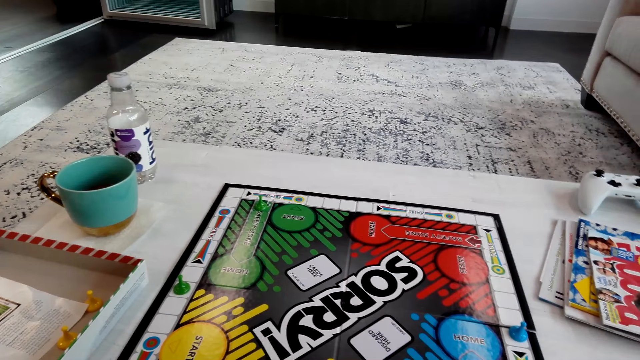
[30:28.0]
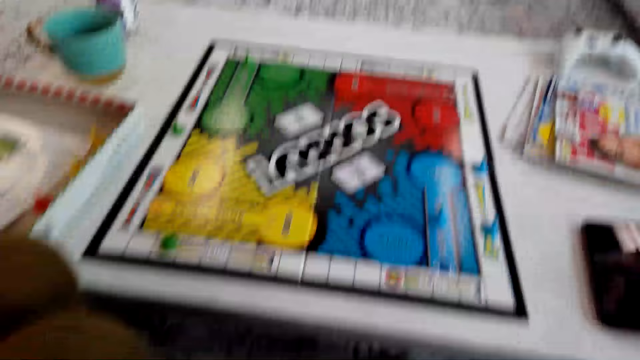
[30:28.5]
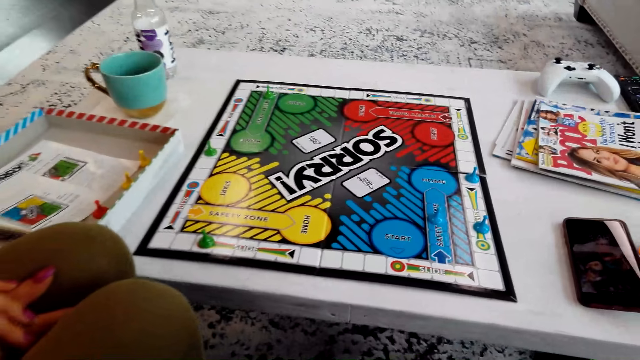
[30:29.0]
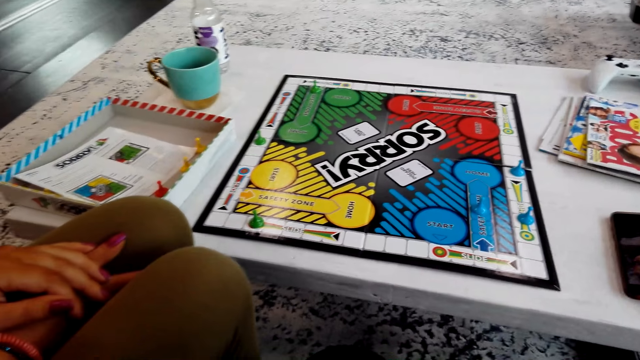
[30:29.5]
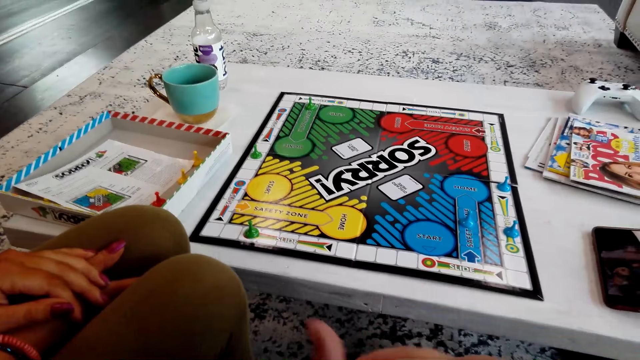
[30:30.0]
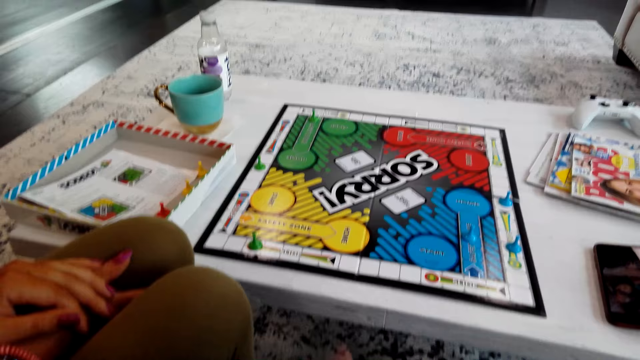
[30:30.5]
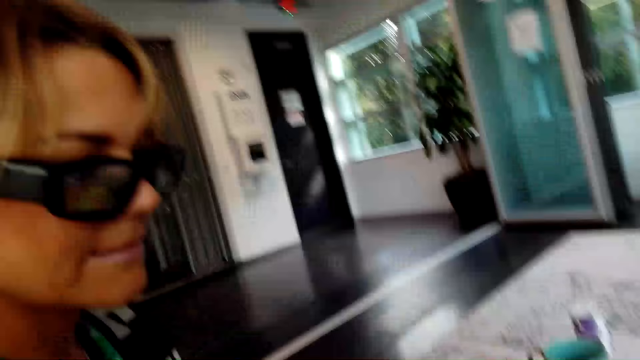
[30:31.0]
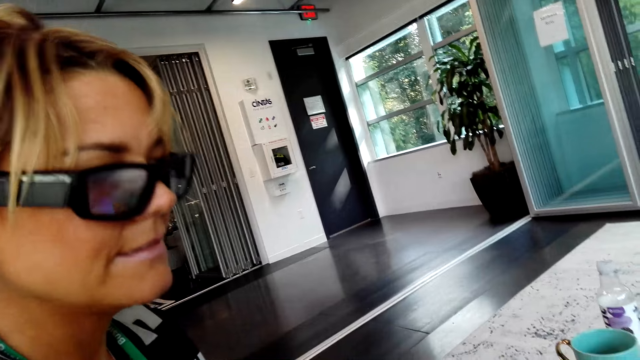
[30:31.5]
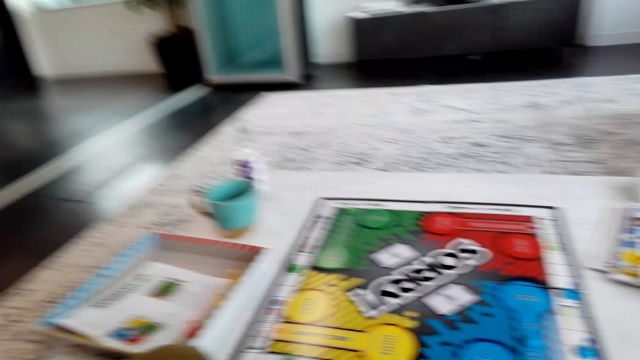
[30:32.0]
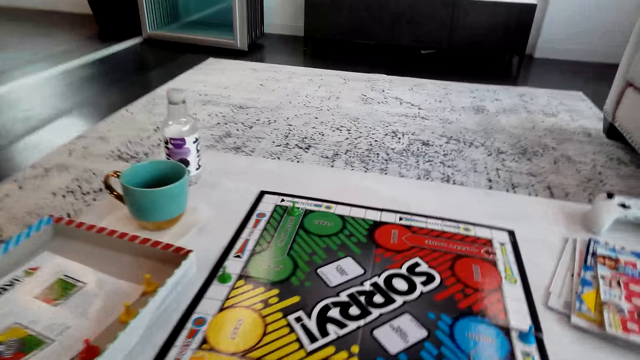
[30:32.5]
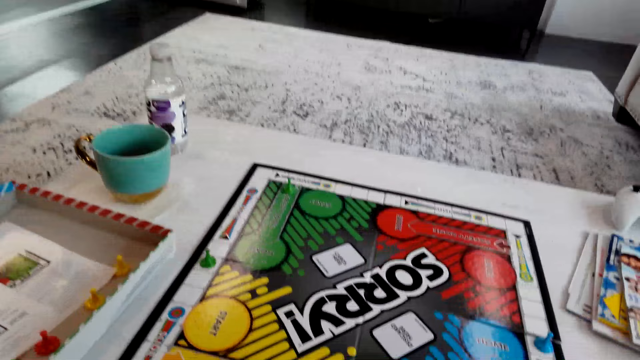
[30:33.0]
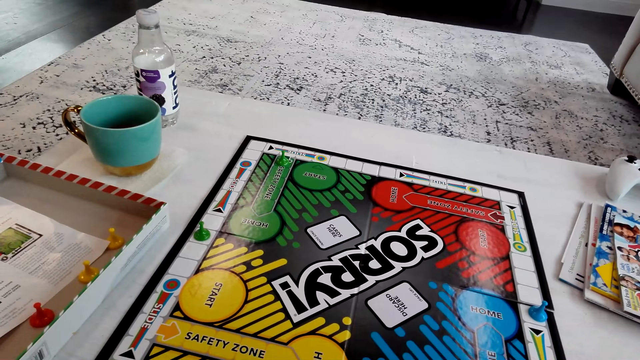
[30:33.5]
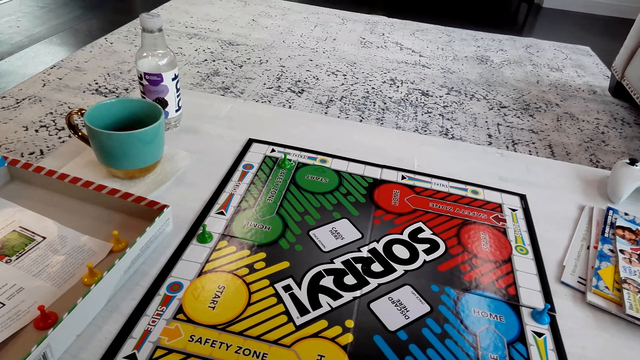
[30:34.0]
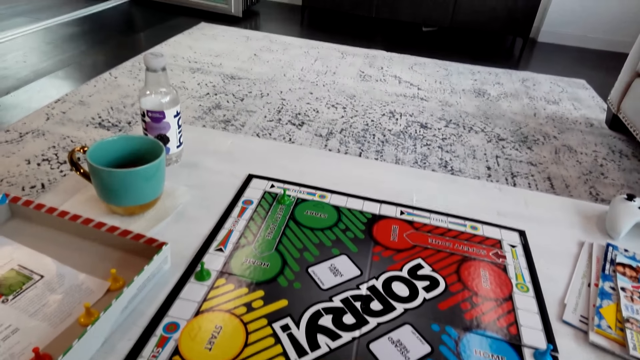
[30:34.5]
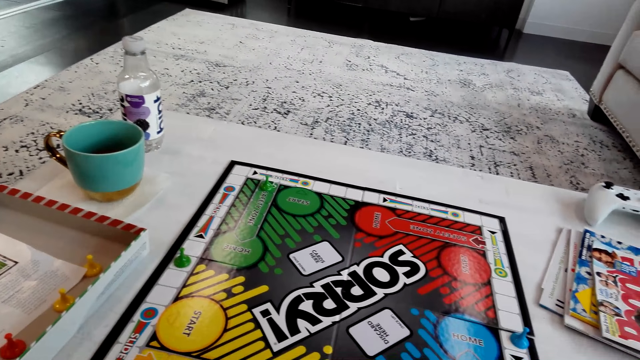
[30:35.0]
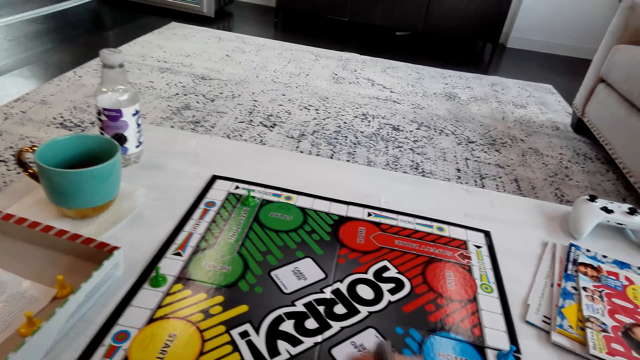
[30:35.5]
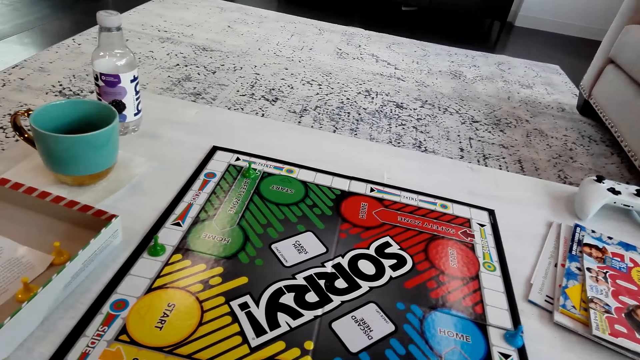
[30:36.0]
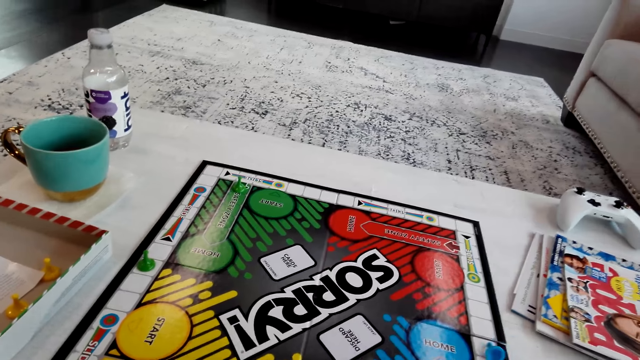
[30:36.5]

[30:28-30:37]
The camera wearer arranges the cards. They interact with a lady.

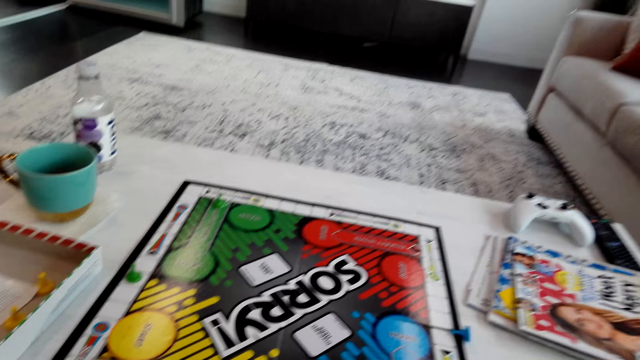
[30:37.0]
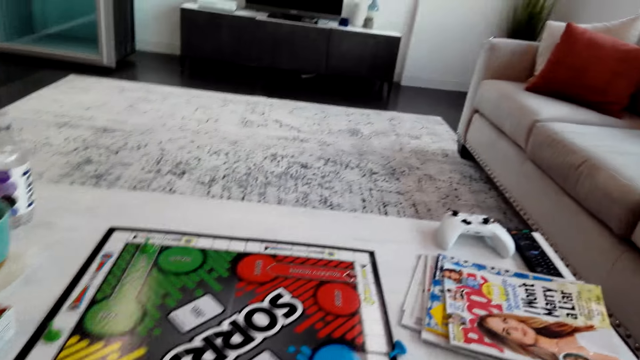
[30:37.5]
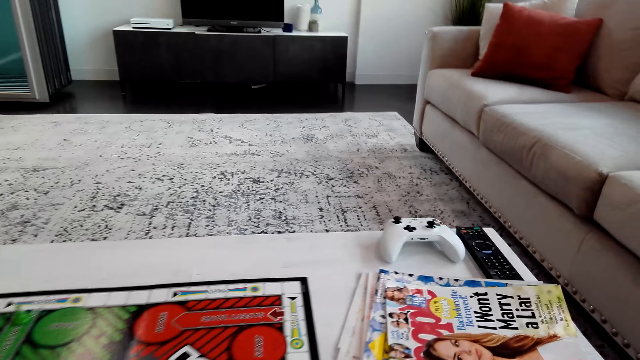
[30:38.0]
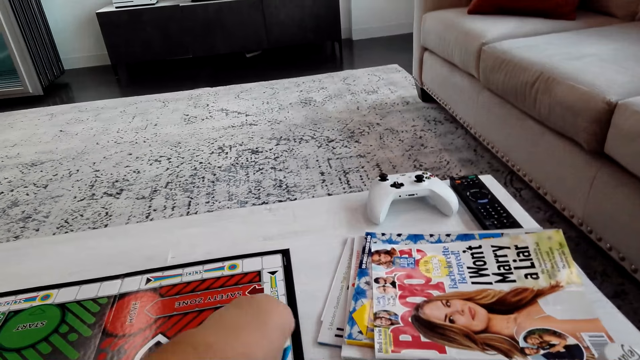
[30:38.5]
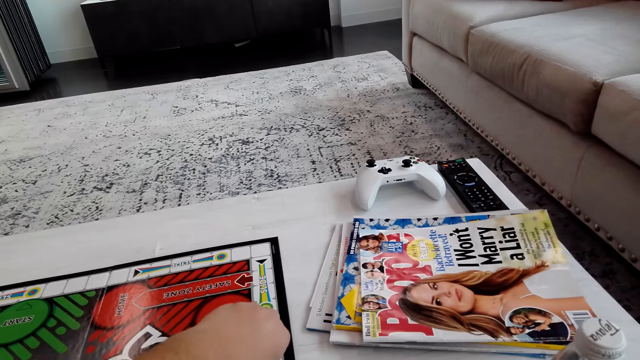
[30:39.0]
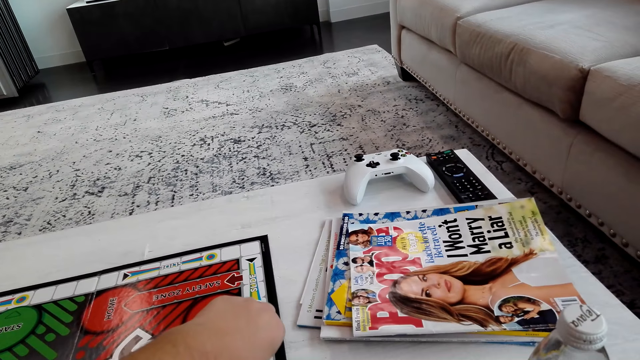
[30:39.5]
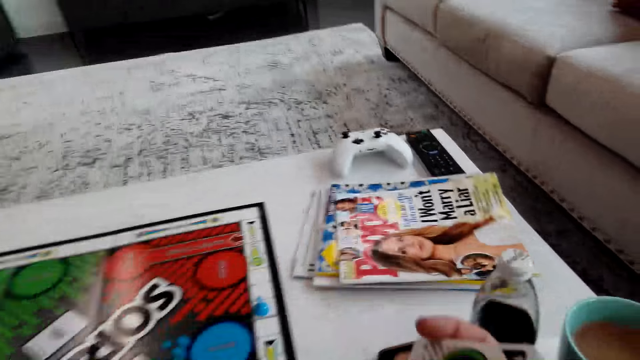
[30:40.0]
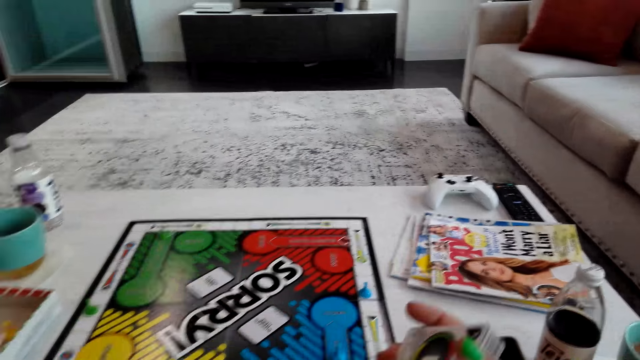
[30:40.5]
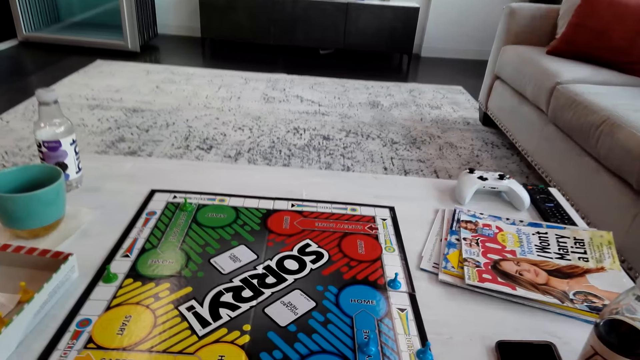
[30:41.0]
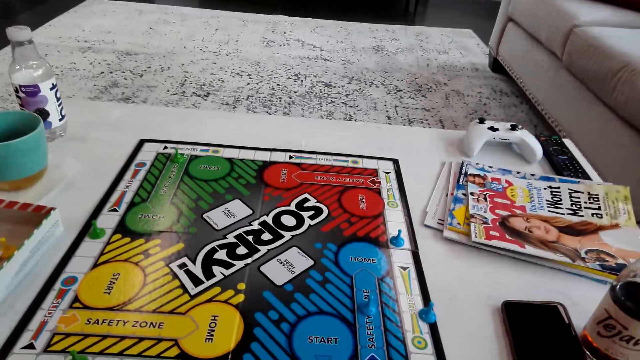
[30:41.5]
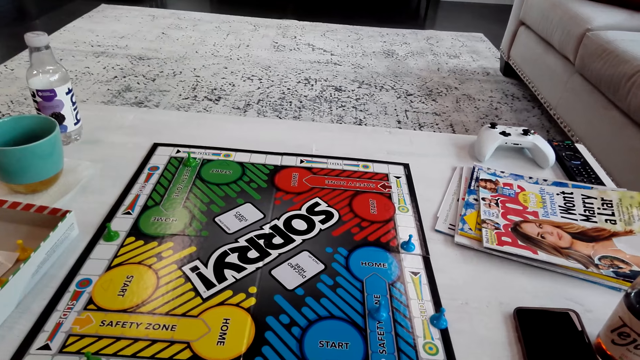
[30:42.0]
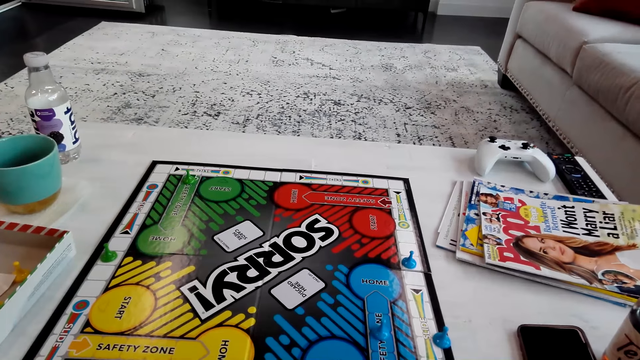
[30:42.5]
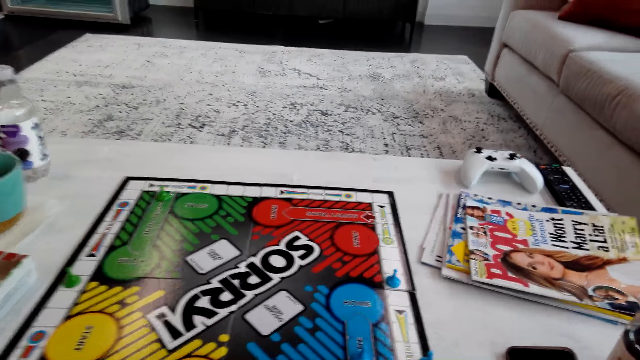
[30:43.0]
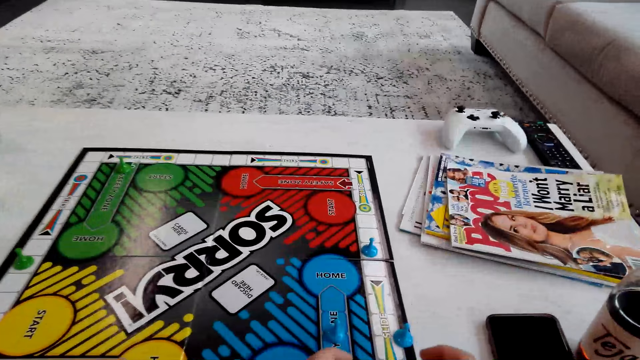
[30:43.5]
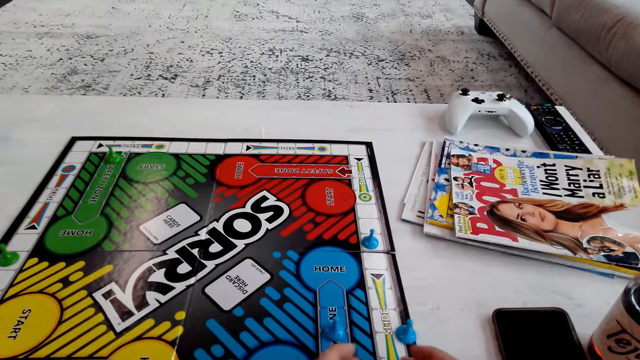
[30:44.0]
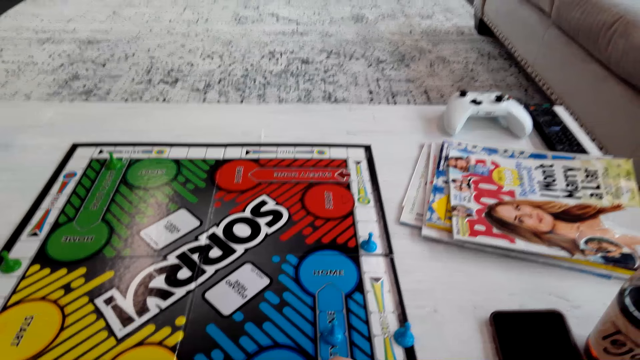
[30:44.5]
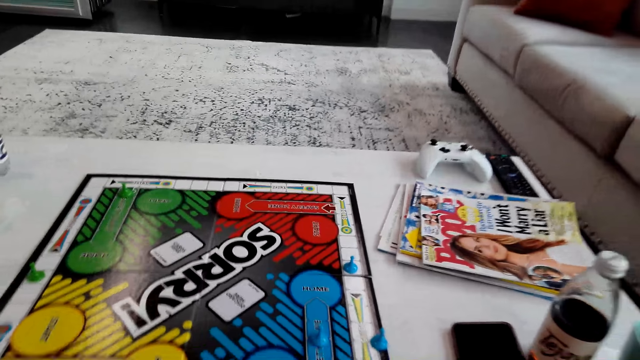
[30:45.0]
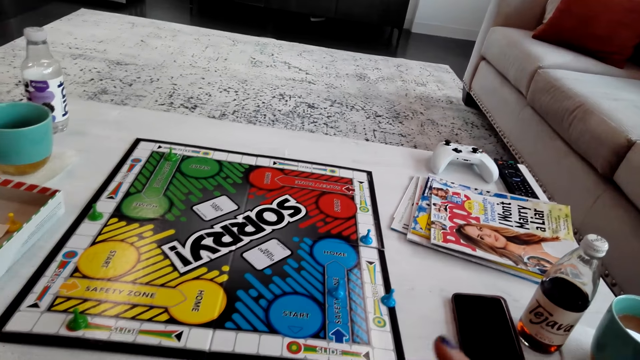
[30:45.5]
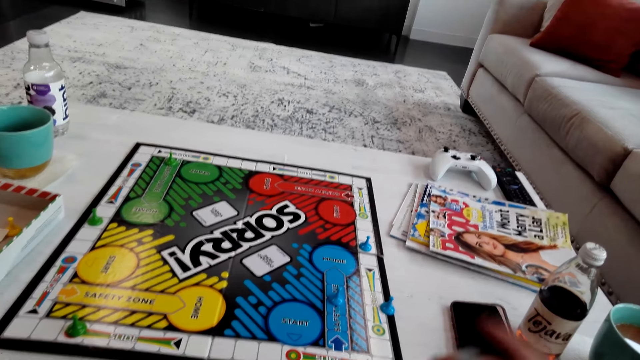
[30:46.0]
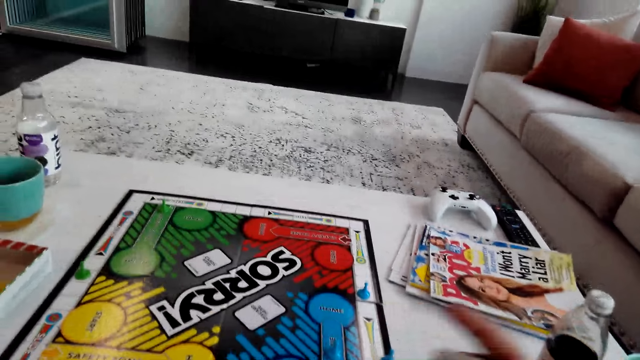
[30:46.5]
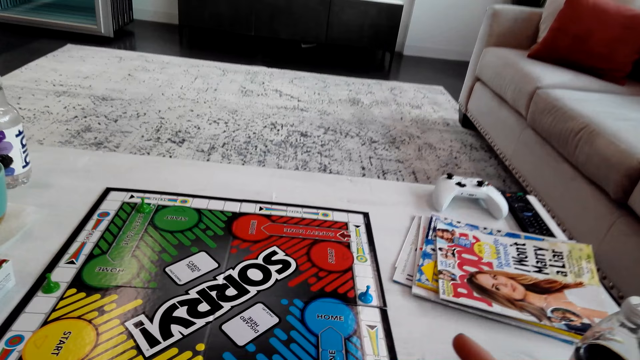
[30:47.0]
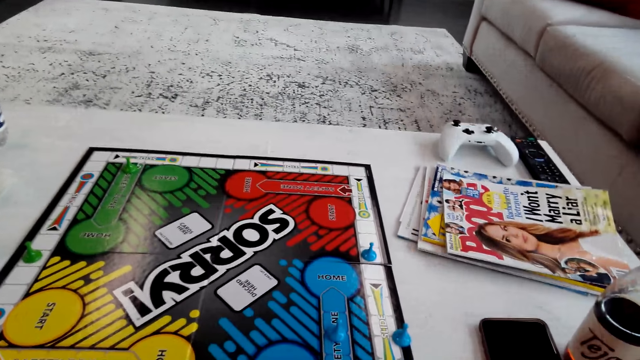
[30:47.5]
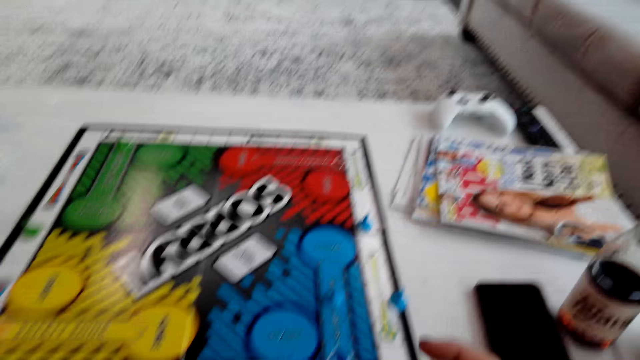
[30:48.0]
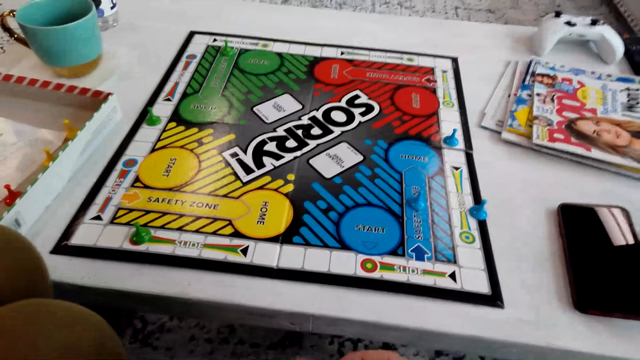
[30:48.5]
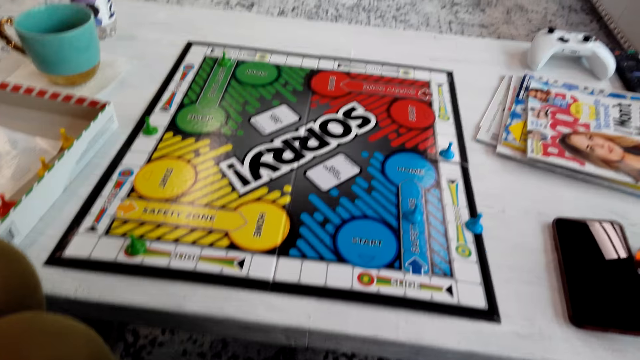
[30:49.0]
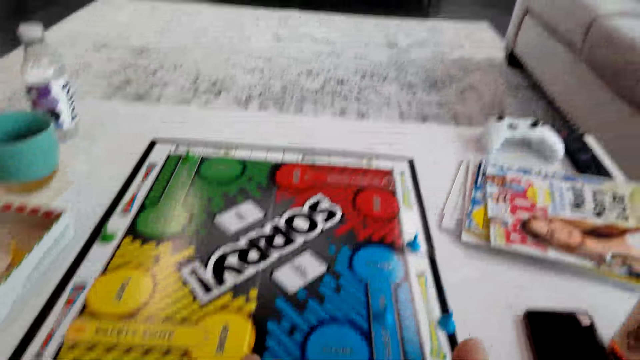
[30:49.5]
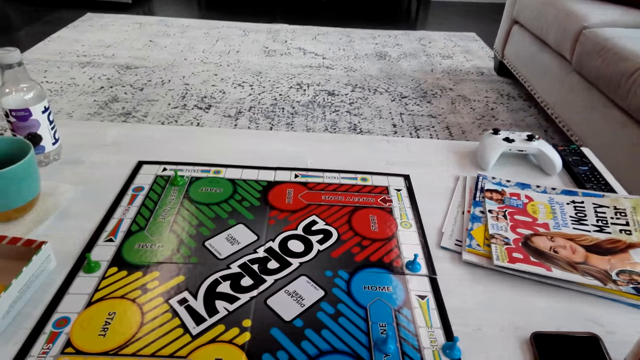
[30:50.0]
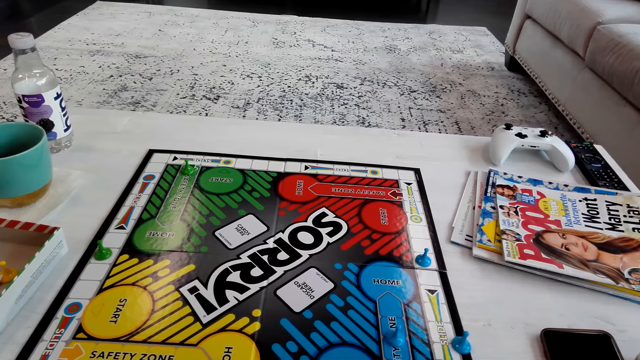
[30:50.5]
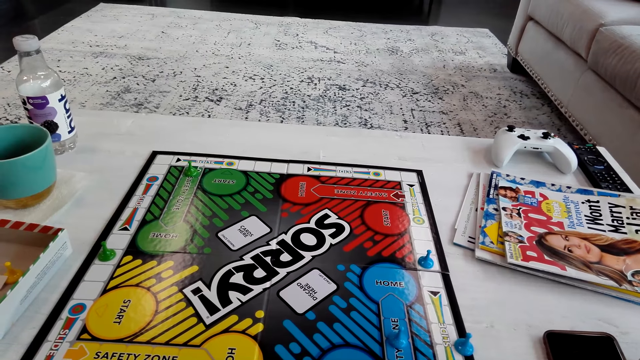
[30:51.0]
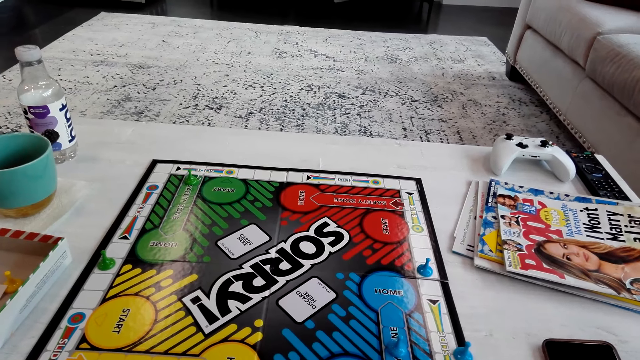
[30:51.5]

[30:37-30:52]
The camera wearer picks a pawn. They put the pawn on a board. They shuffle cards. They arrange the cards.
